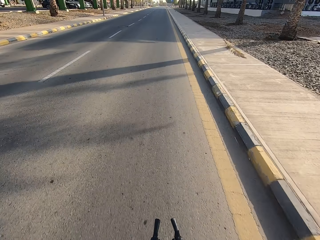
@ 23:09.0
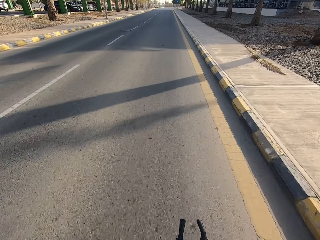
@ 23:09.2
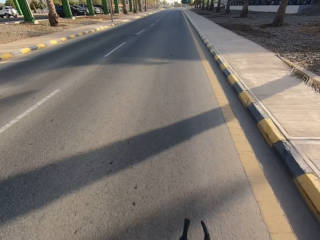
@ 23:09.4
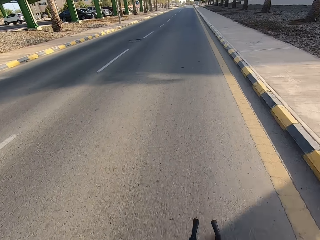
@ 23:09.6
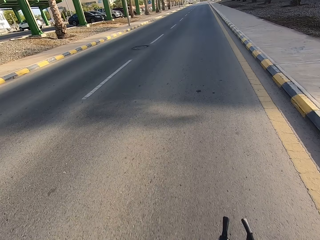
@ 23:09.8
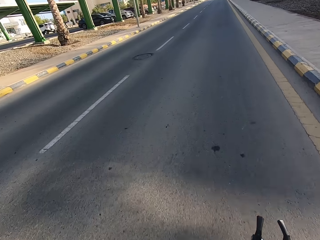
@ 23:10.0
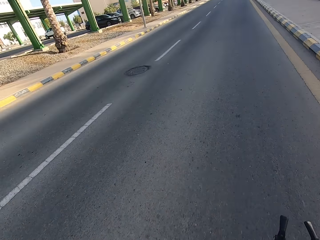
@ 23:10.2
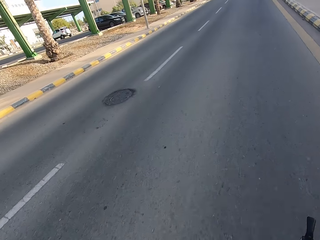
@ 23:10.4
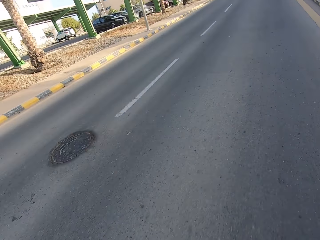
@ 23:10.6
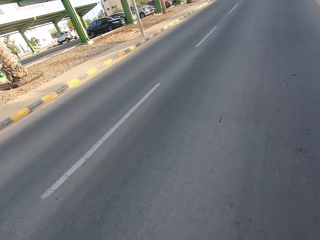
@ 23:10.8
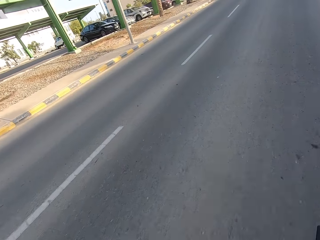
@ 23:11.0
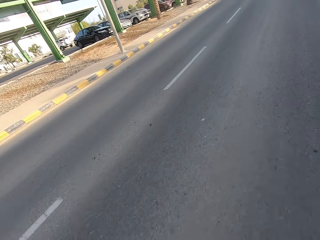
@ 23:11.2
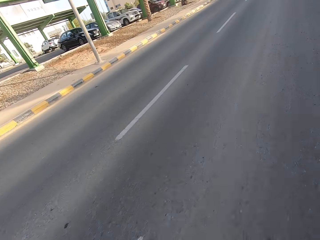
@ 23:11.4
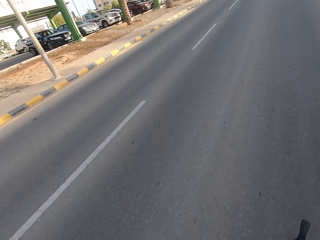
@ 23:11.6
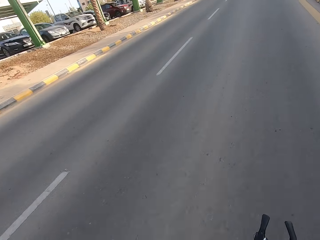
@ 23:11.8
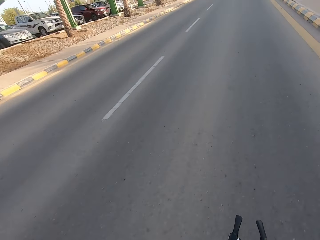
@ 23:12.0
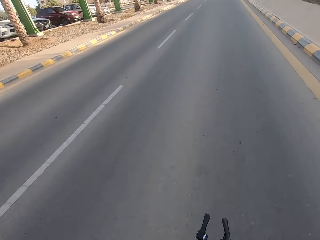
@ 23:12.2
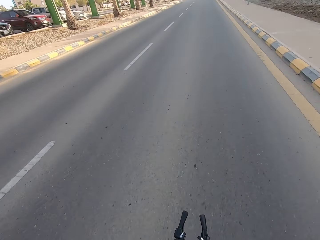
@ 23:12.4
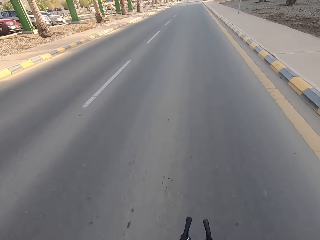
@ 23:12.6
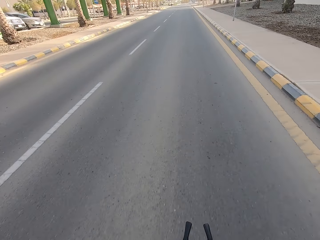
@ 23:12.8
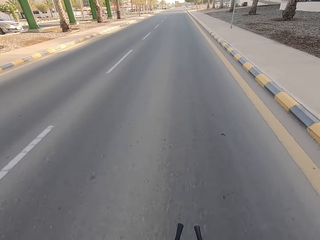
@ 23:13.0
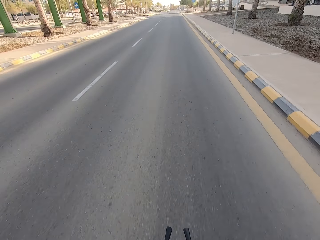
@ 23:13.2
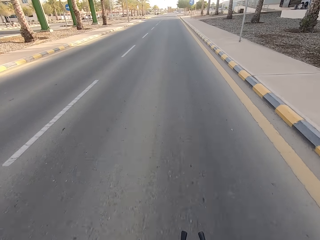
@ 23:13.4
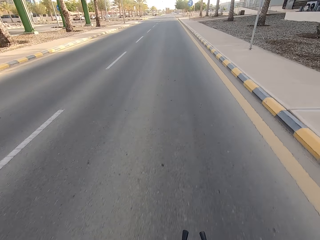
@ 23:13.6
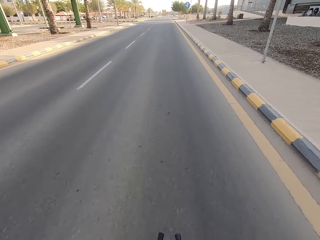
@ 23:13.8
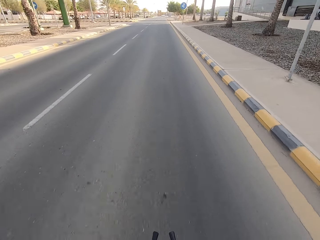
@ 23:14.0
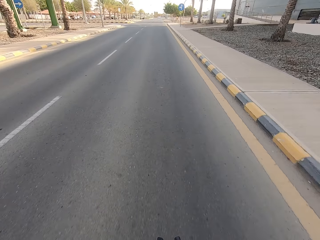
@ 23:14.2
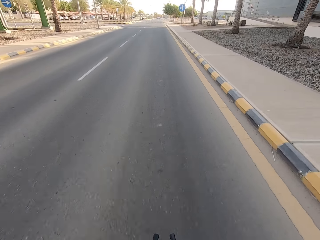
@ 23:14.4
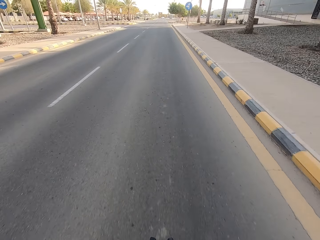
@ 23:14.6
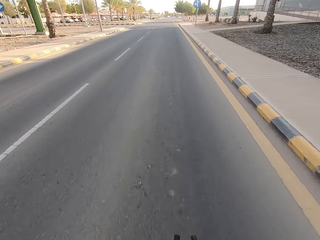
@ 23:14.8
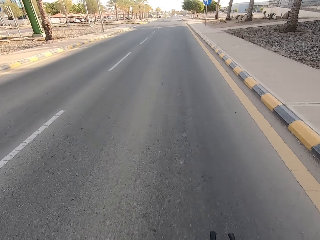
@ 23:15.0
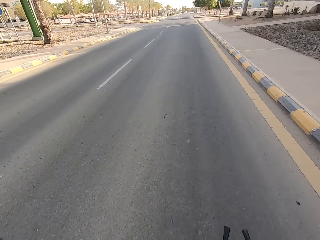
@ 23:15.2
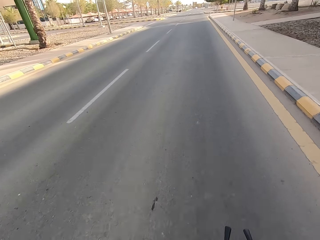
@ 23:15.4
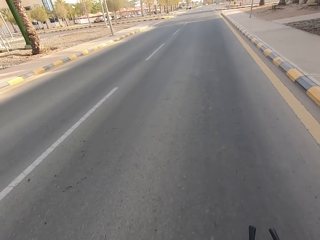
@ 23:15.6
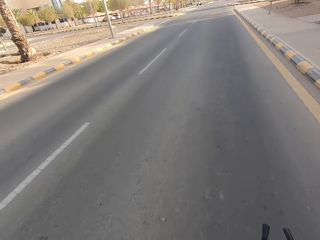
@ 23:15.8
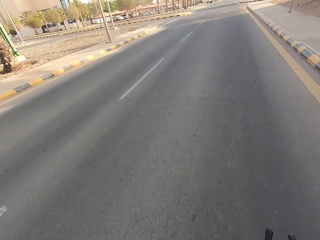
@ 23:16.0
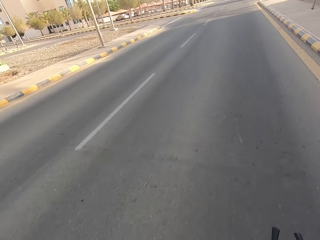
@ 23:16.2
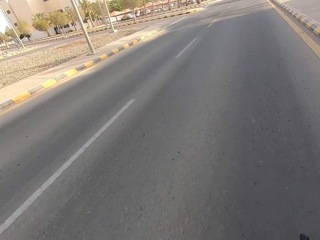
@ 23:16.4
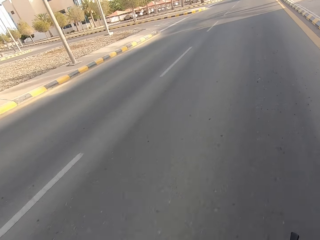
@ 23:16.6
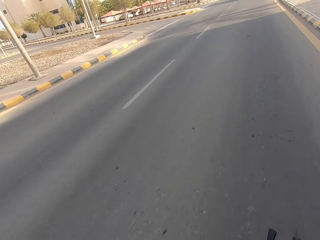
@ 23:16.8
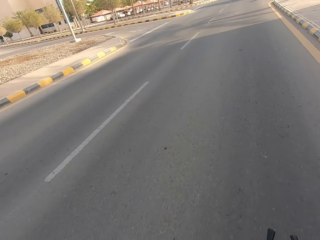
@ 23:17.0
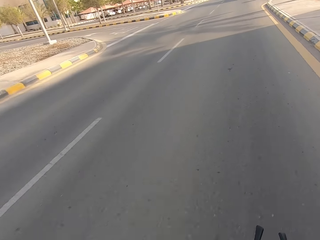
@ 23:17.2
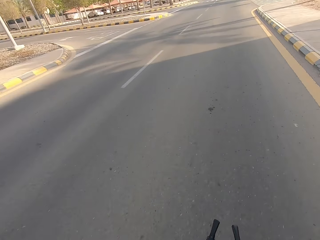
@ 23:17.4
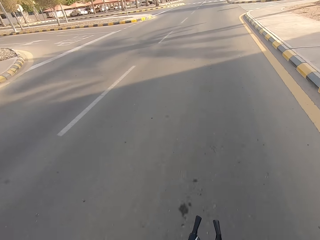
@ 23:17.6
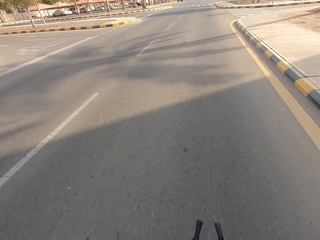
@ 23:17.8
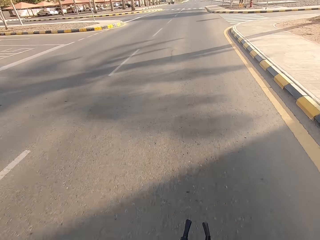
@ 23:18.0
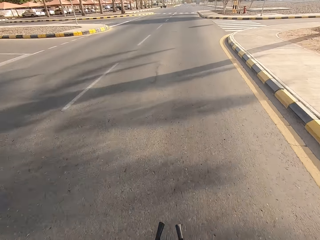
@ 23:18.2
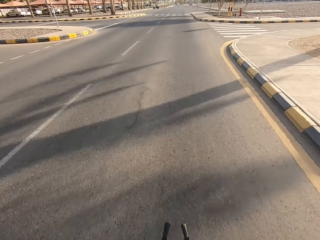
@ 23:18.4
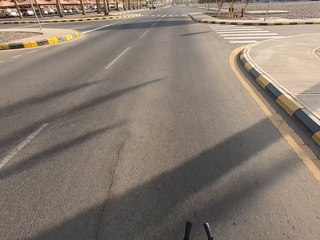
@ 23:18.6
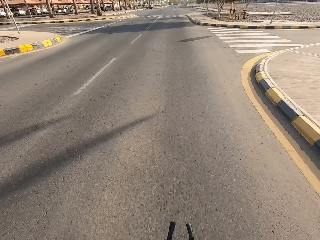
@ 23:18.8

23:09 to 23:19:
The camera wearer stares at the cars. They stare at the road. They cycle the bicycle.

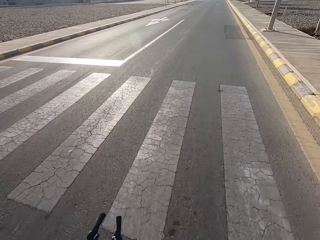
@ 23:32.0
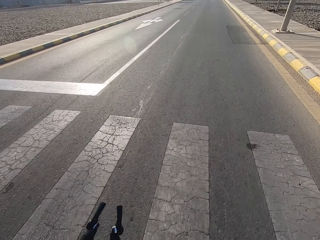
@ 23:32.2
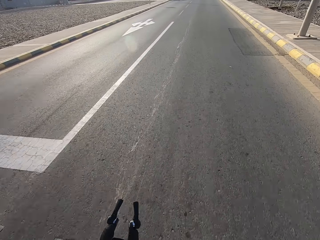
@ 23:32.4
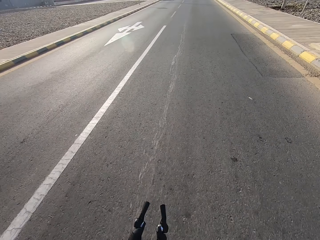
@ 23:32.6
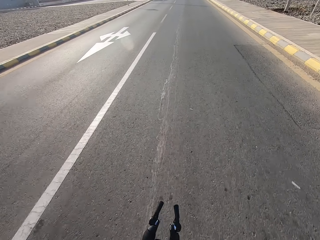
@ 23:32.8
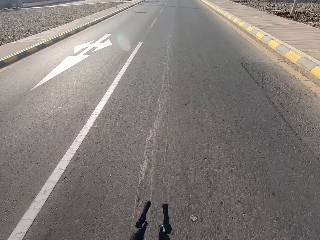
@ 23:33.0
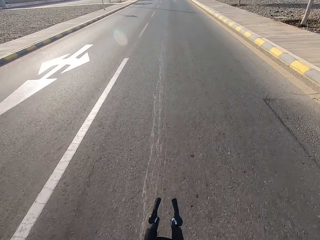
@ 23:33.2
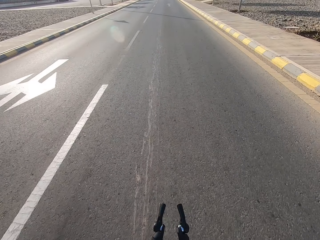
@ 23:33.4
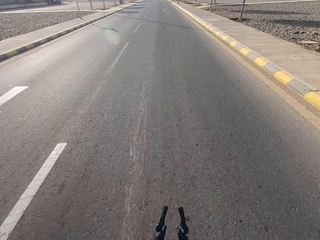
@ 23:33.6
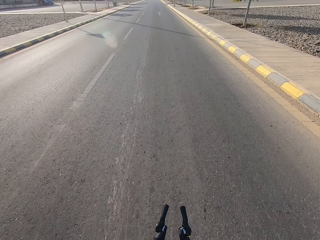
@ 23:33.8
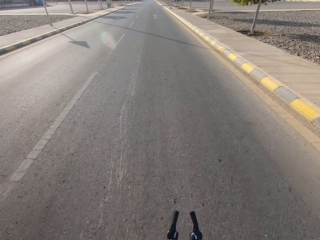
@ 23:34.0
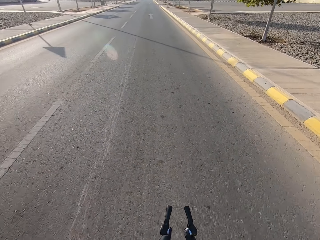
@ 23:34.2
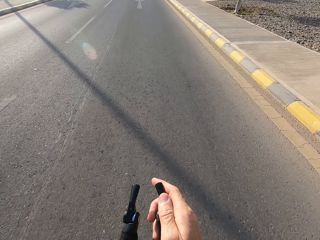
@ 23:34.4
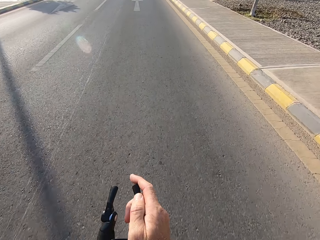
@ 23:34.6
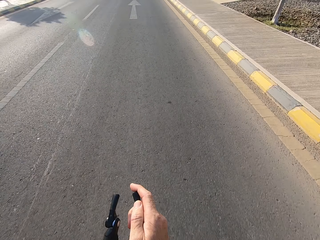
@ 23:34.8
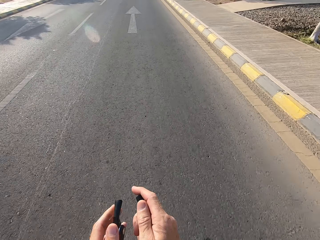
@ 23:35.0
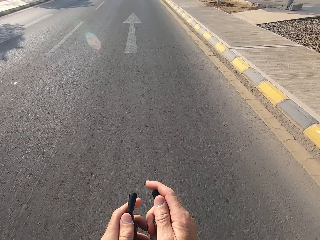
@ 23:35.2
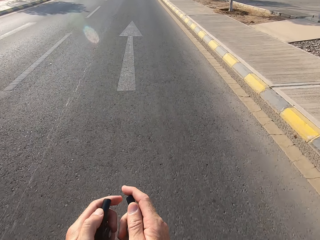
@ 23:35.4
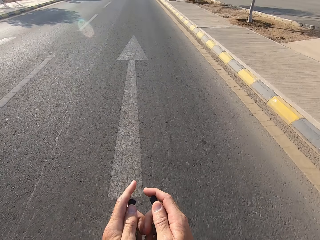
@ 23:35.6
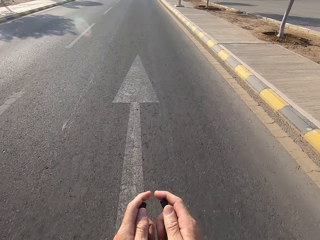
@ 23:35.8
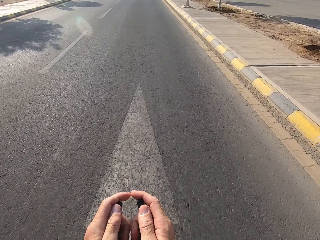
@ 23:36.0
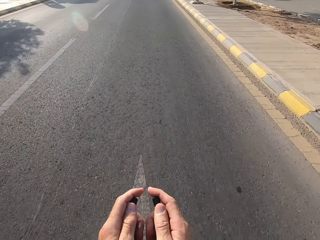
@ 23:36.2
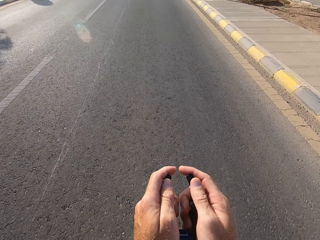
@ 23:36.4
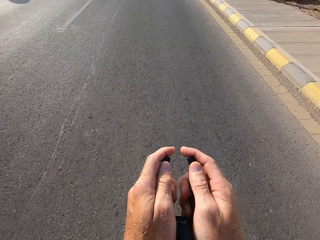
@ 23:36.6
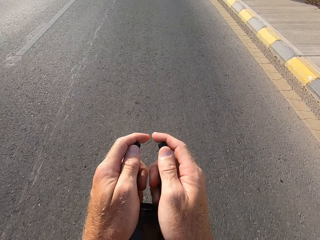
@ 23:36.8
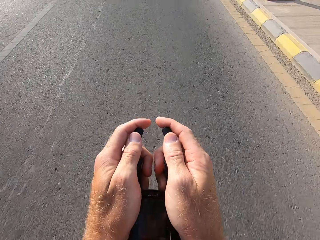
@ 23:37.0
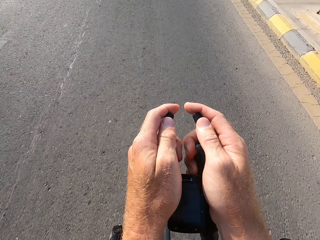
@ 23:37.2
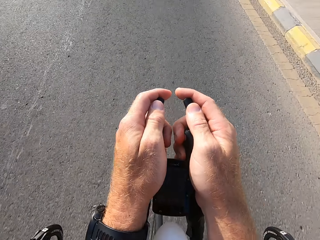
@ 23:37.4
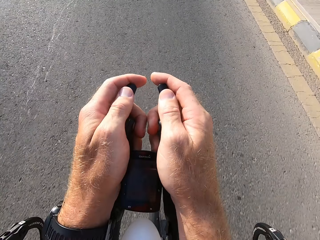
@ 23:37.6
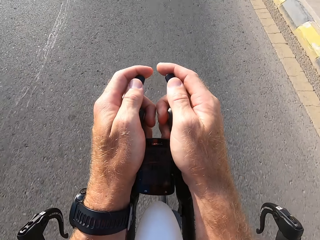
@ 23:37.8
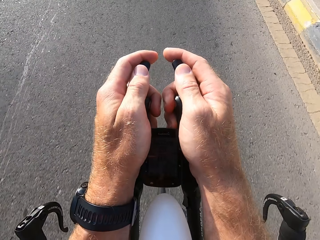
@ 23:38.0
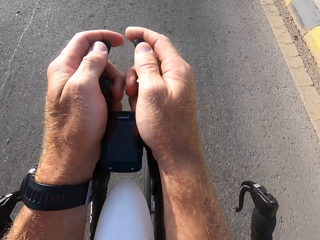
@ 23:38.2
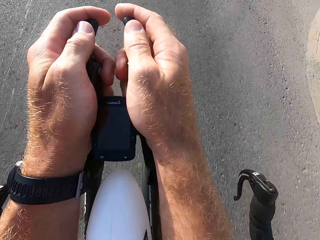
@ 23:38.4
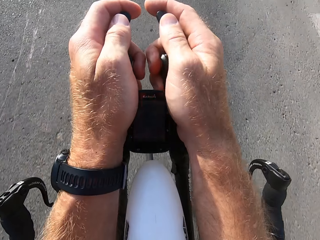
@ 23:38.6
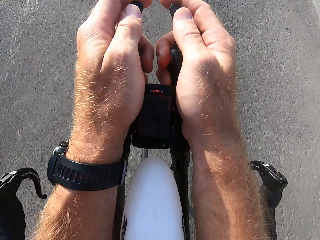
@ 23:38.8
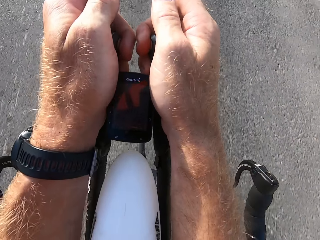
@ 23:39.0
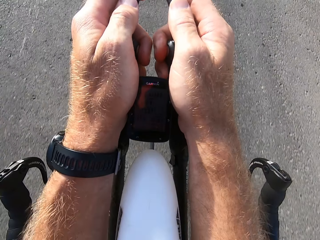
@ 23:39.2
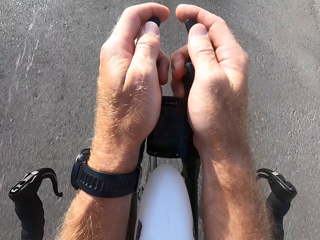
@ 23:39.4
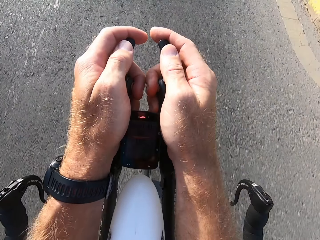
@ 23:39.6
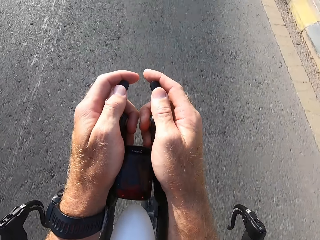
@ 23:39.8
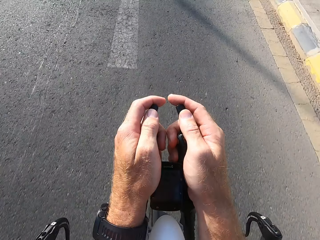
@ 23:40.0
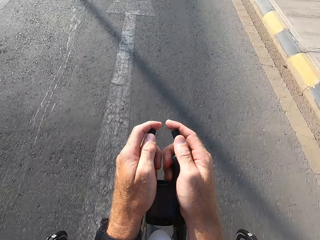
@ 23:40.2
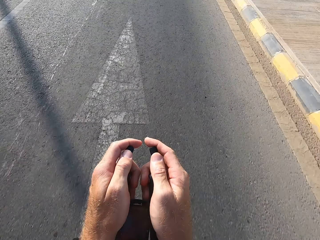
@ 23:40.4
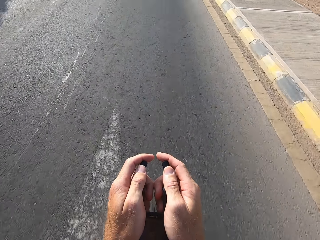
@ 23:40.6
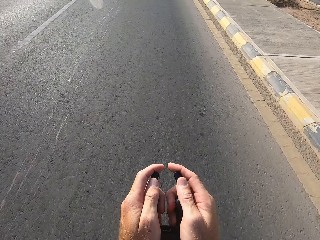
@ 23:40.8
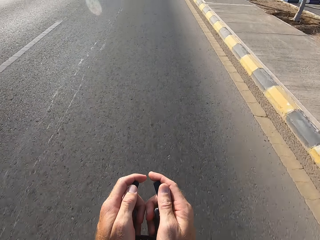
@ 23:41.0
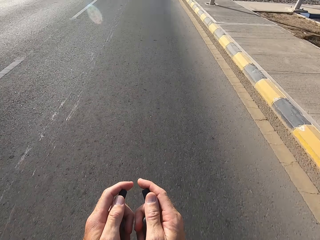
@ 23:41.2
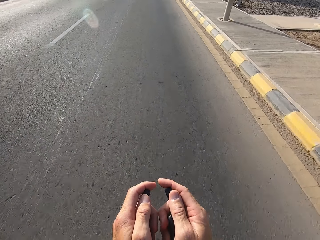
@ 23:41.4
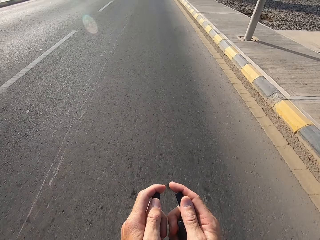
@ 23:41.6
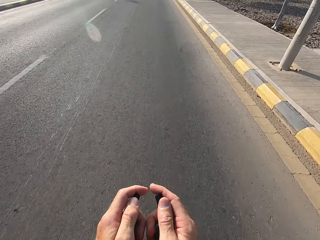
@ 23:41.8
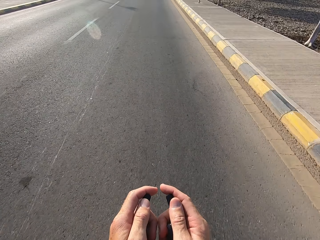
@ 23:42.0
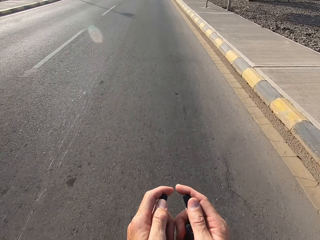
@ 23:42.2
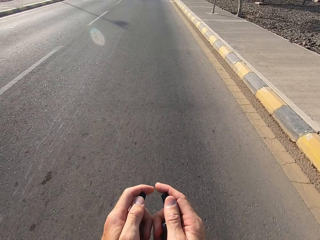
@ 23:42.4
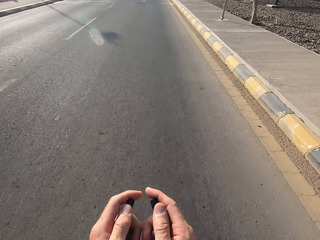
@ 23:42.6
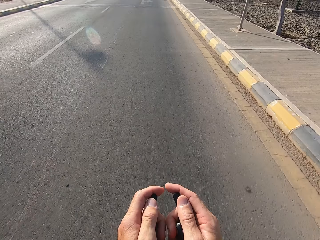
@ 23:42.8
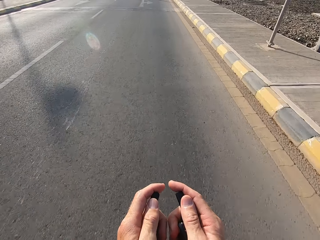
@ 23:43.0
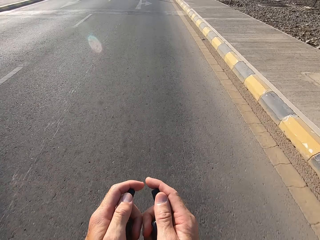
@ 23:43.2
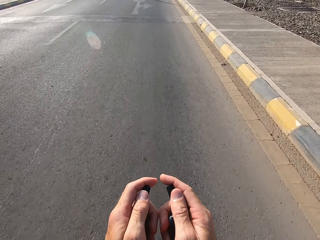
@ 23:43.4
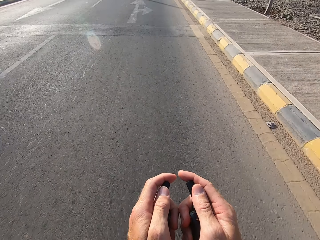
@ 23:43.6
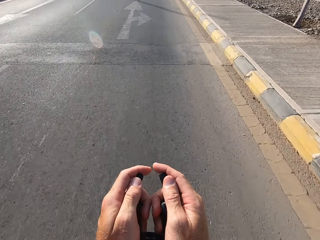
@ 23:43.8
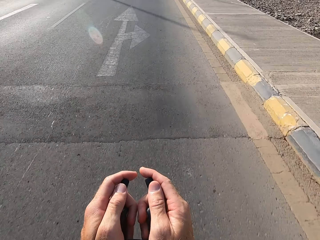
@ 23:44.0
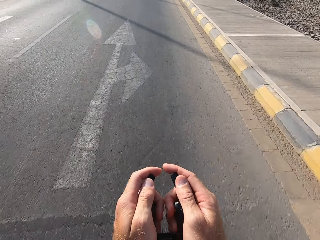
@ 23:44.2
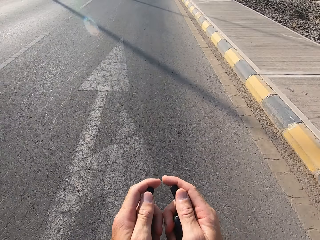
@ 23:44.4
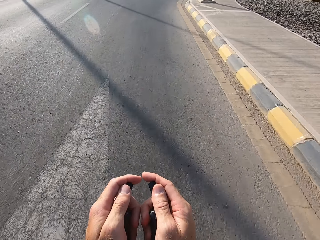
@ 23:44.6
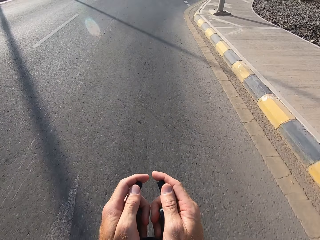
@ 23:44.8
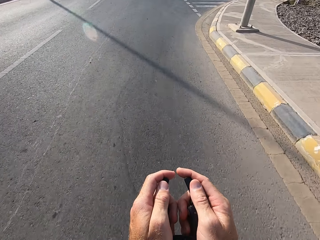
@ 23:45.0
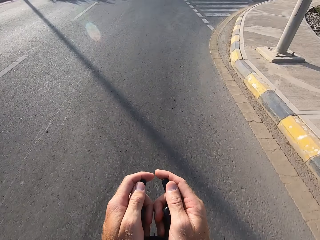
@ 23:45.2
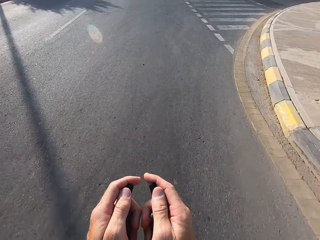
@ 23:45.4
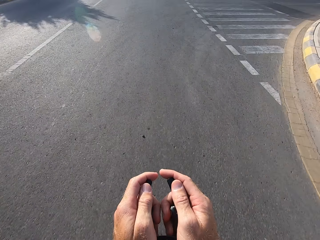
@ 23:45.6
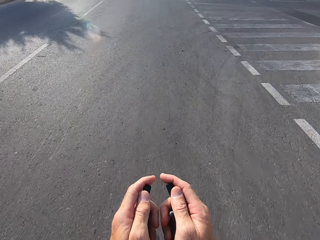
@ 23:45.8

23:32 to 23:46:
The camera wearer swings the right hand. They swing the left hand. They hold the bike rest handlebar. They hold it again. They stare at the bike rest handlebar. They stare at the road. They cycle the bicycle.
